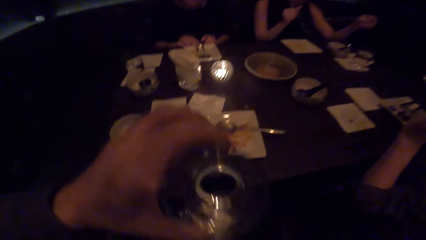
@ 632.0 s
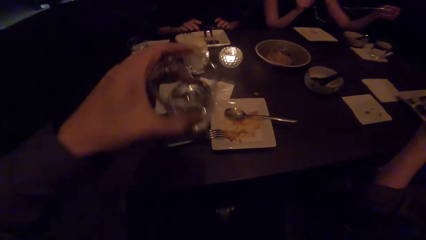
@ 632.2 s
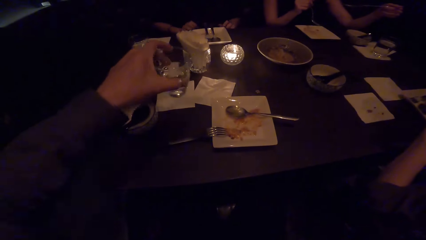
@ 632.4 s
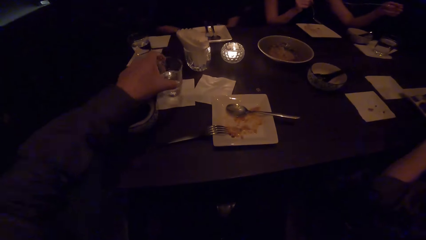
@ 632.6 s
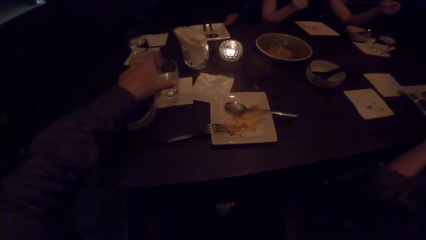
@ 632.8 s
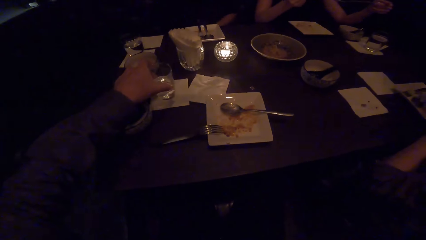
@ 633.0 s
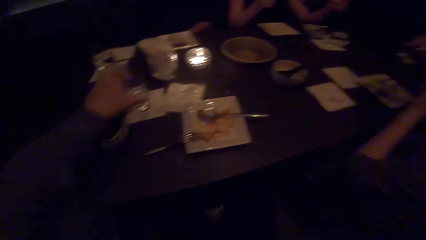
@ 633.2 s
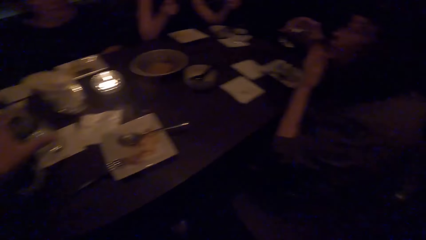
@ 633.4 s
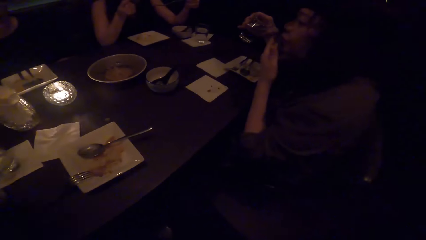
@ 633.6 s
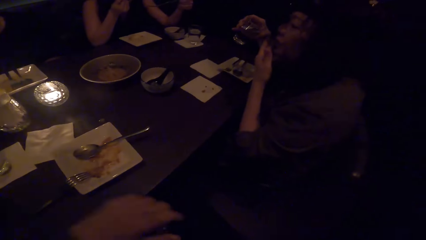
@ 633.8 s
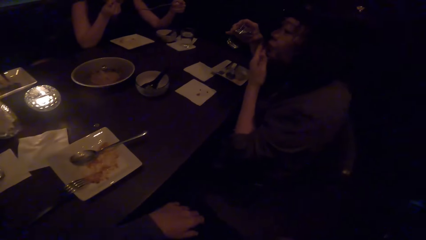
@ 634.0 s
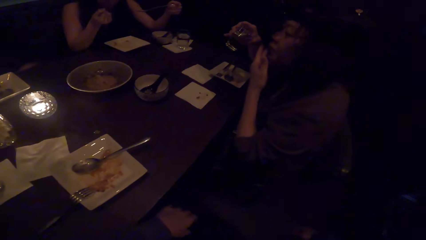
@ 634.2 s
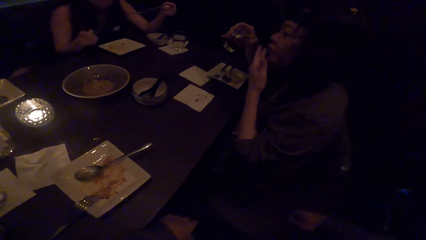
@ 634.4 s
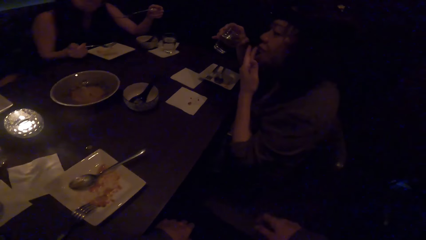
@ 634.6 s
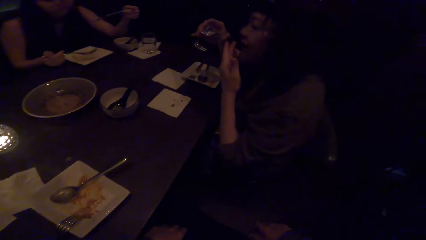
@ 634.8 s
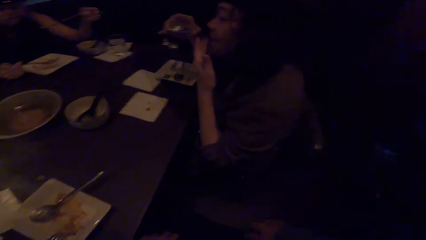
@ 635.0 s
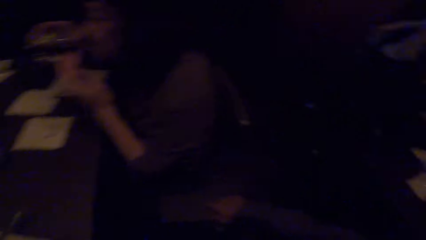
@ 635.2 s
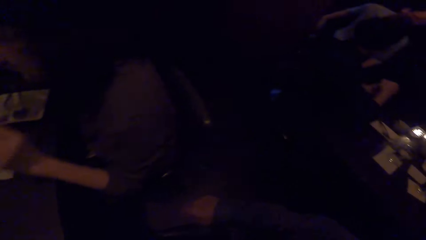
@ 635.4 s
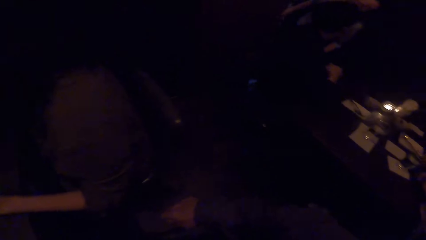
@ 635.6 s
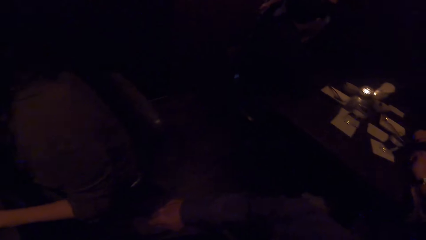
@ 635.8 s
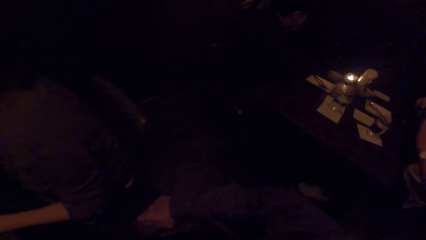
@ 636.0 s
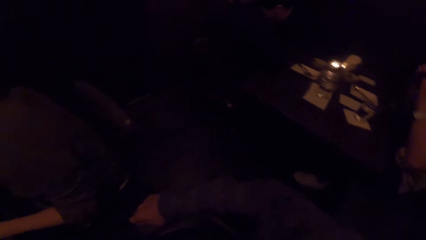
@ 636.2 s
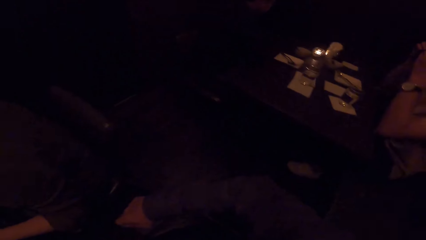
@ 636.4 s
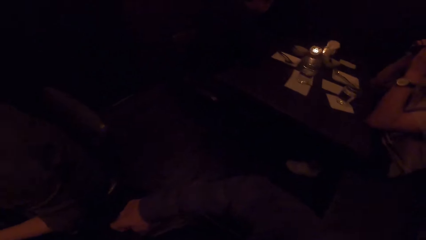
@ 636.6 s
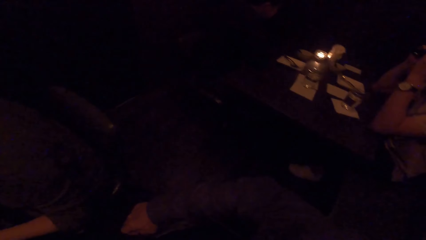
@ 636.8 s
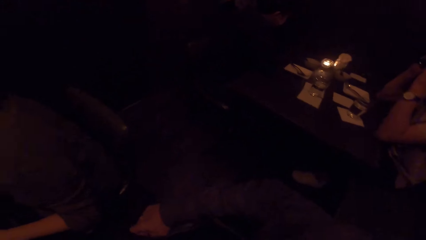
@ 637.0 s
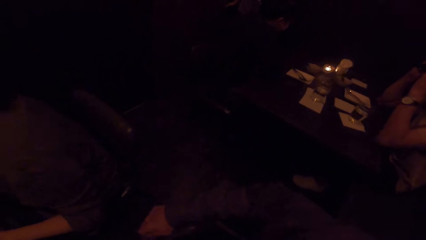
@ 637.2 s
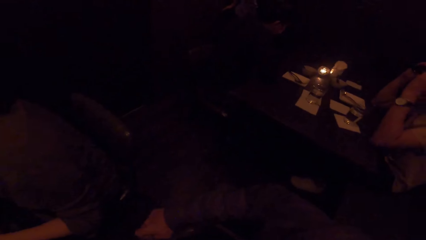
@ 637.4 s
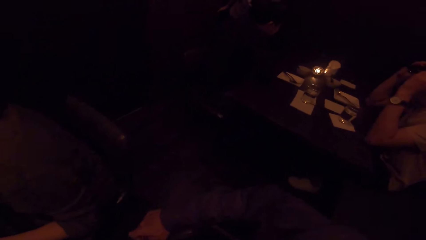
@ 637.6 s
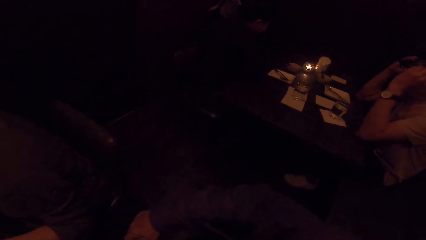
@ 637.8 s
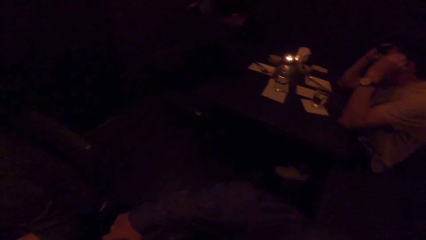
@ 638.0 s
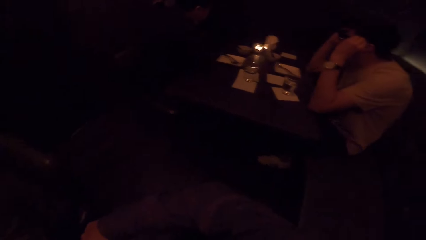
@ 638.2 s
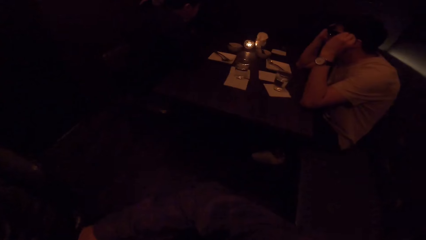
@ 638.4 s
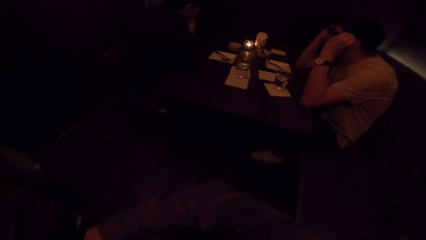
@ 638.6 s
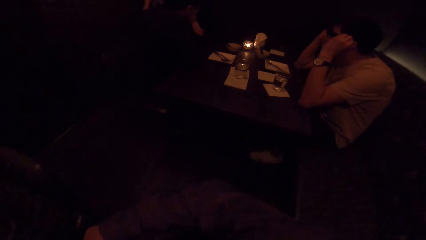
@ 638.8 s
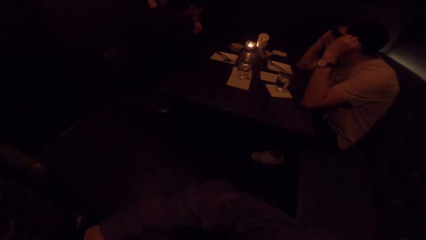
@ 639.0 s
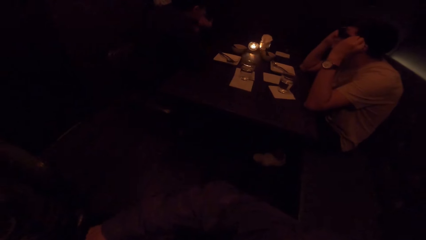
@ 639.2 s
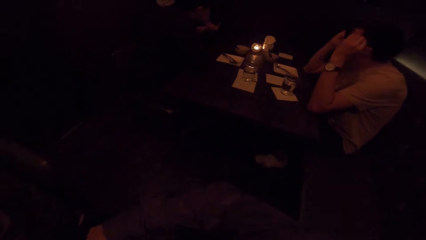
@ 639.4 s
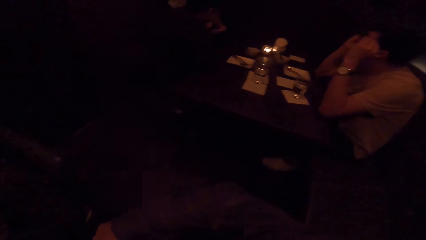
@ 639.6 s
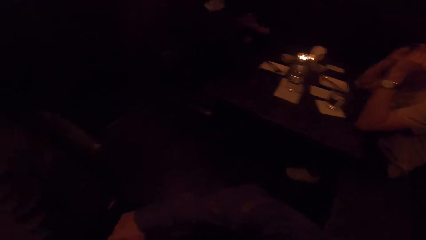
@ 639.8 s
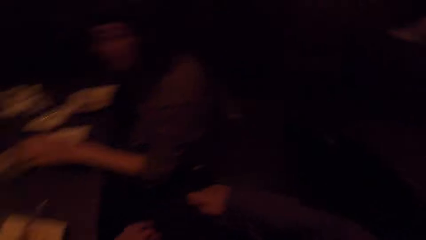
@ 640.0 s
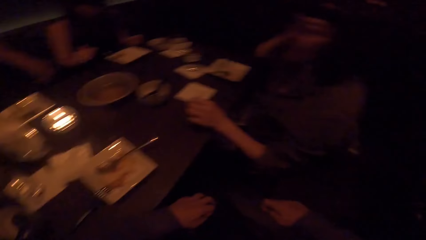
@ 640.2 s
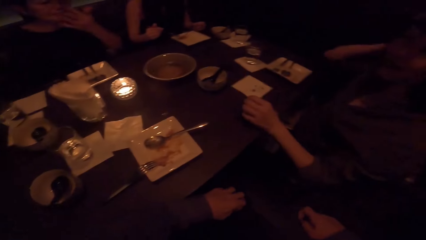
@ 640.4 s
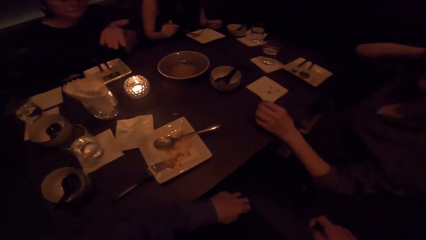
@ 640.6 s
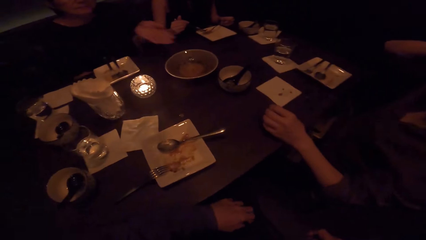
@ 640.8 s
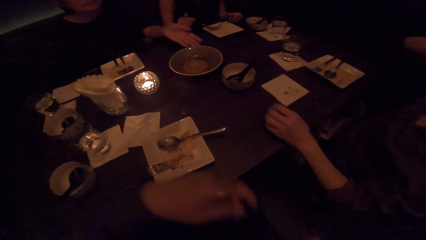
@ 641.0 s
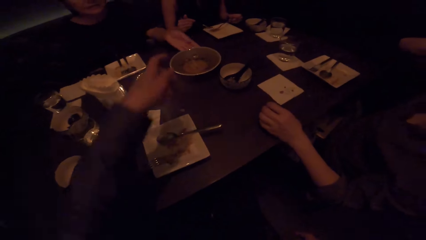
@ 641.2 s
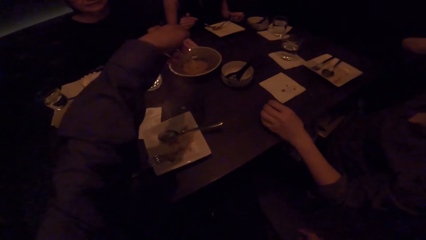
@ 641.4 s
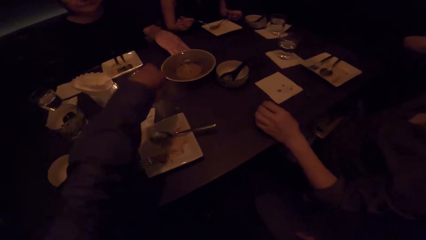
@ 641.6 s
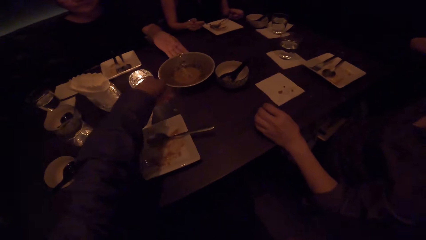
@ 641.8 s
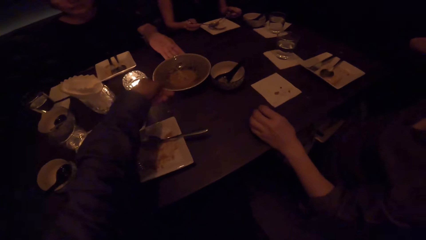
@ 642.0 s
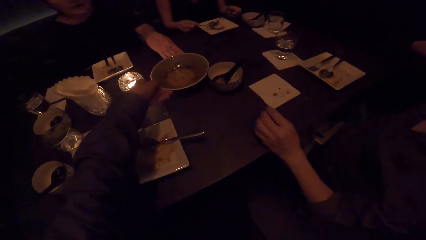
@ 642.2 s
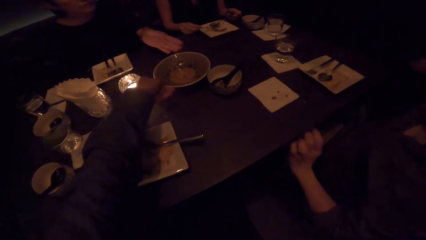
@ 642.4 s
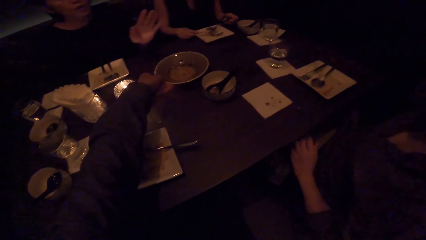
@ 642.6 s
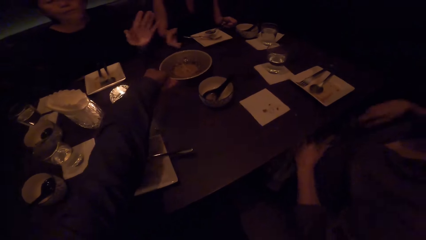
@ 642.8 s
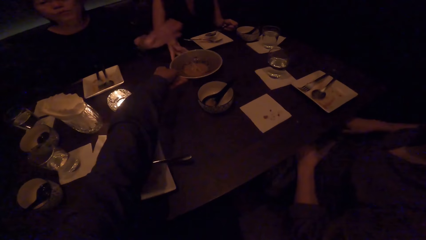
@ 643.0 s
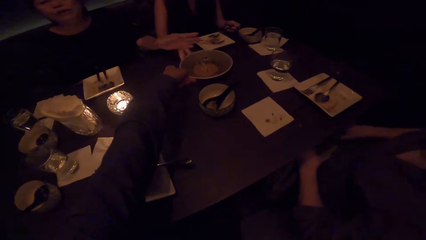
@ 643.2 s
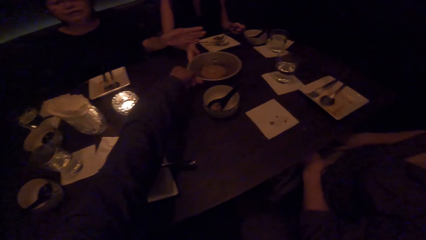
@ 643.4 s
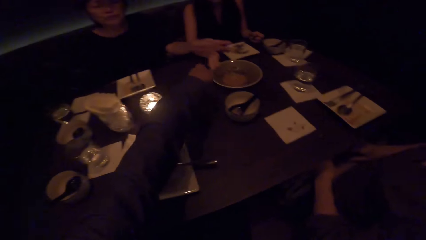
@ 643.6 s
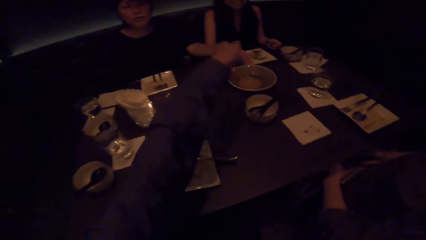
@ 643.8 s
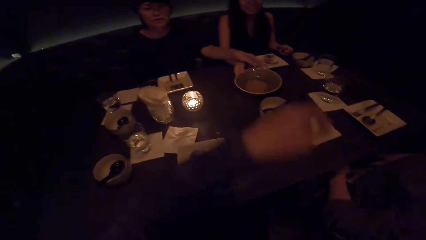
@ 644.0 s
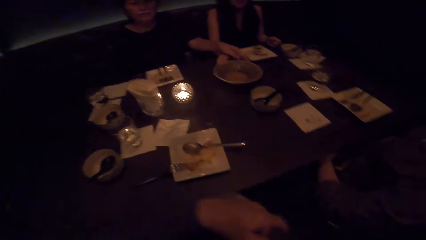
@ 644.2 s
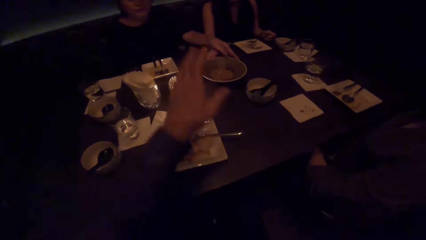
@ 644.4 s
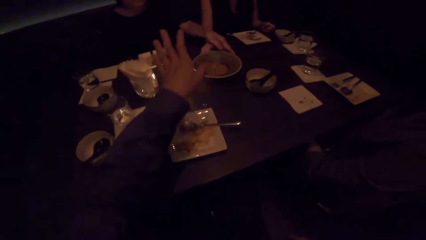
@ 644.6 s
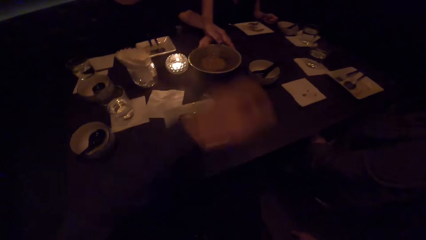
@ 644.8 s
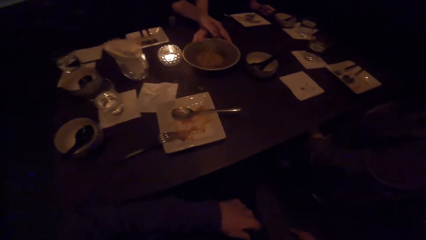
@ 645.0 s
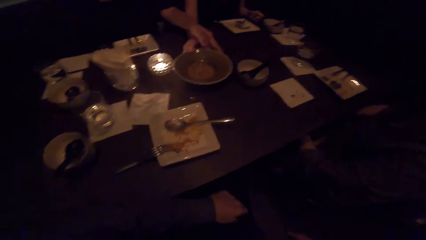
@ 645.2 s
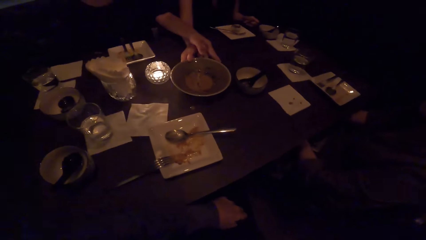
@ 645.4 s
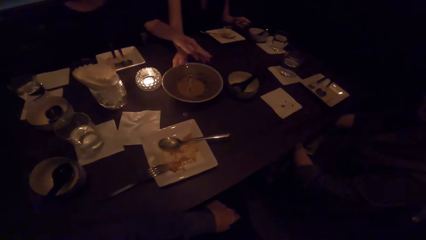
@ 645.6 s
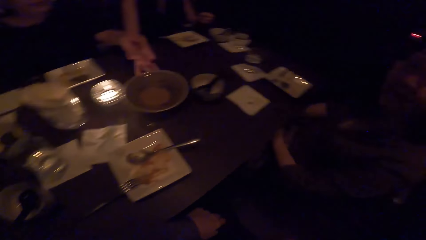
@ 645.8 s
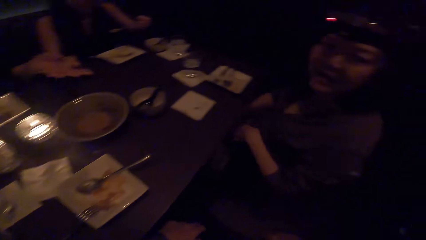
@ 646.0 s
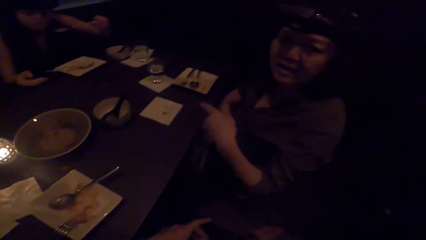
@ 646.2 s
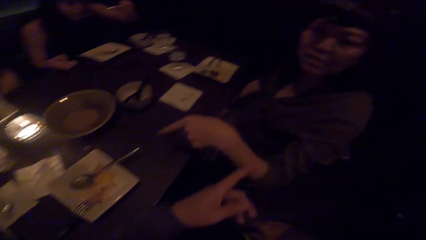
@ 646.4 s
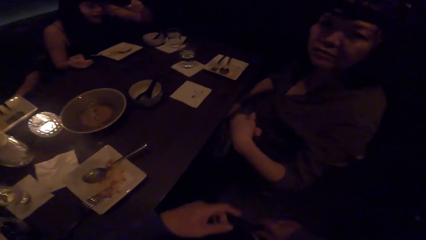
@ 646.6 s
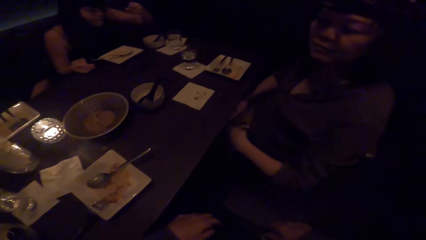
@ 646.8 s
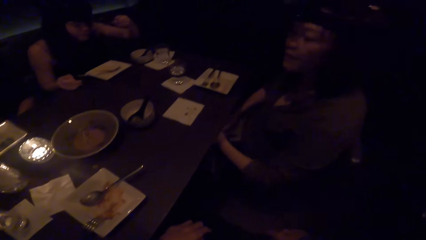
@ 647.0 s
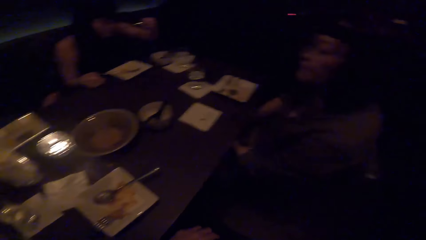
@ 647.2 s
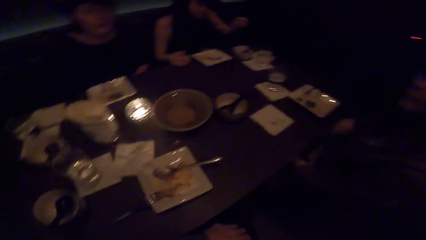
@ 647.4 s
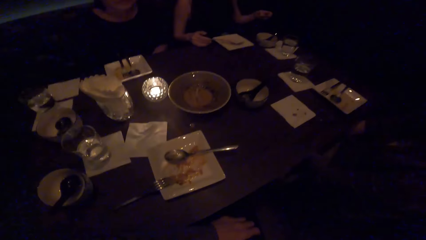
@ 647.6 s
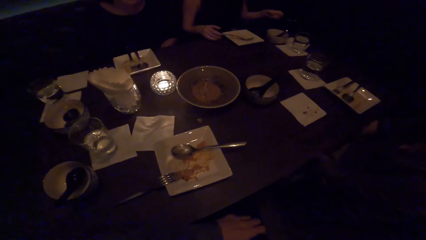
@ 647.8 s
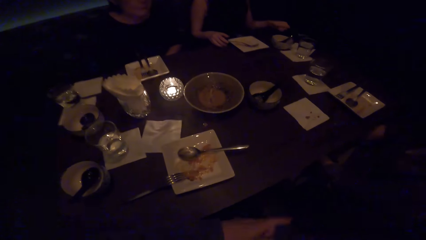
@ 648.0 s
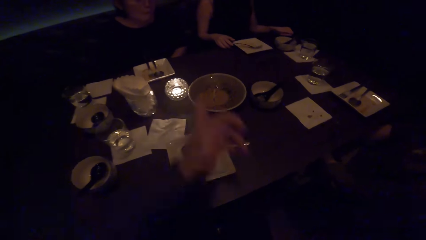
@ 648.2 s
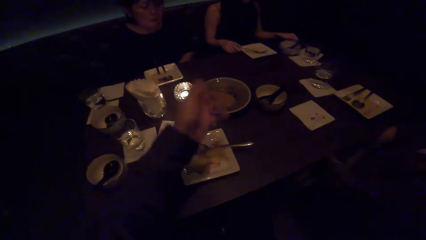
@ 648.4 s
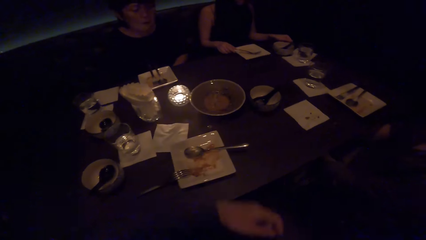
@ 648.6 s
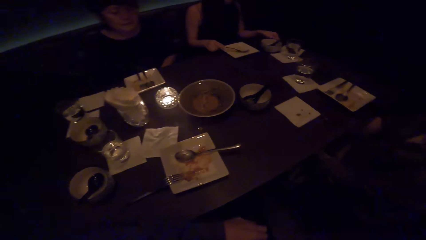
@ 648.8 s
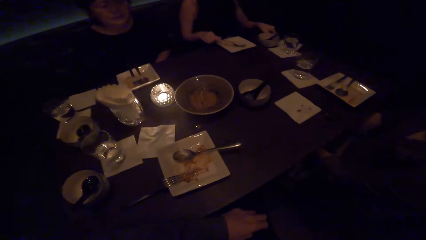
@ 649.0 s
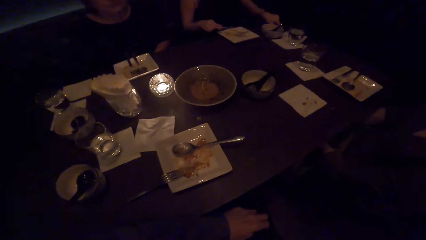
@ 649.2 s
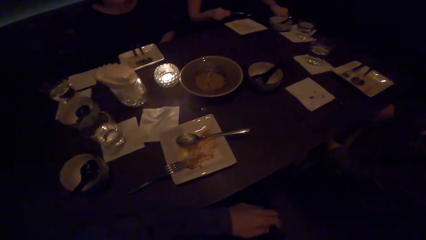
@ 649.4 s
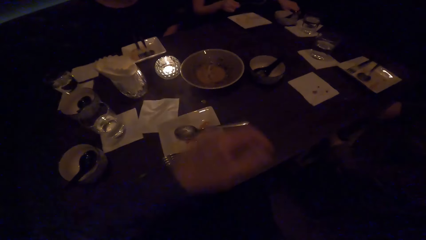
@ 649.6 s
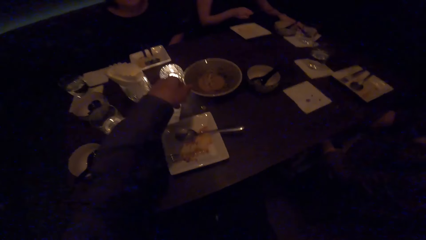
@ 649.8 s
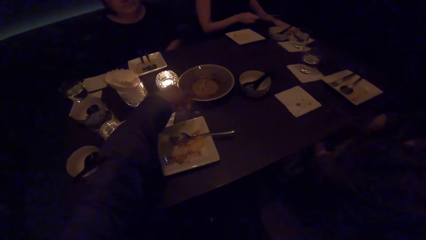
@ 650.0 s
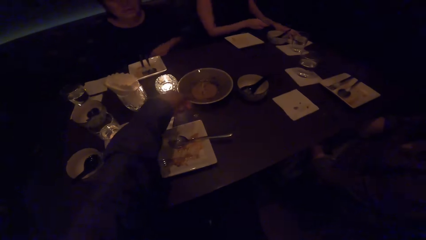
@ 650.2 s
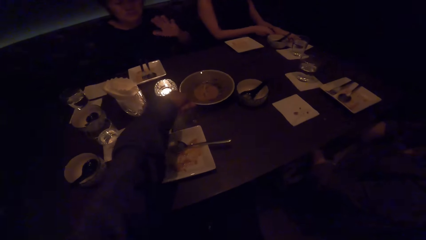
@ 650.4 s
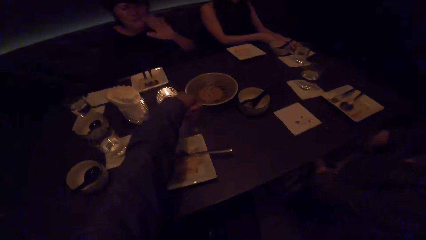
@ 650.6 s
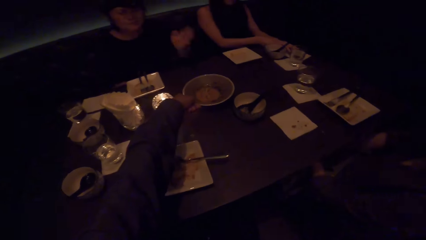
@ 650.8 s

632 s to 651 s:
The camera wearer puts the glass of water on the table. They look around. A woman moves a bowl. The camera wearer stretches the hand and moves the bowl. The woman moves the bowl. Another woman moves hands. The camera wearer speaks to a person. They move the hand. They move the bowl.
